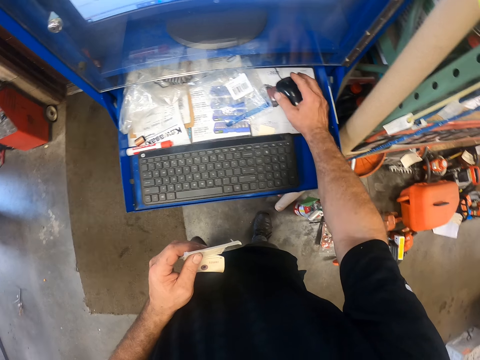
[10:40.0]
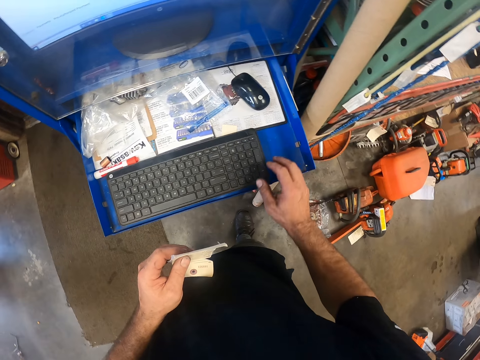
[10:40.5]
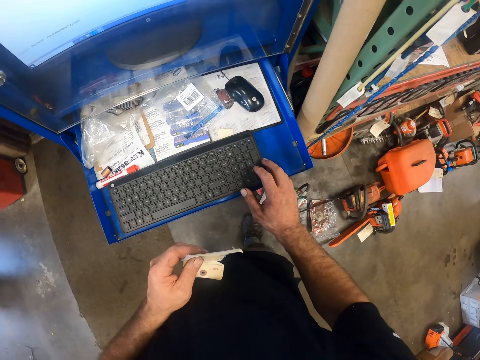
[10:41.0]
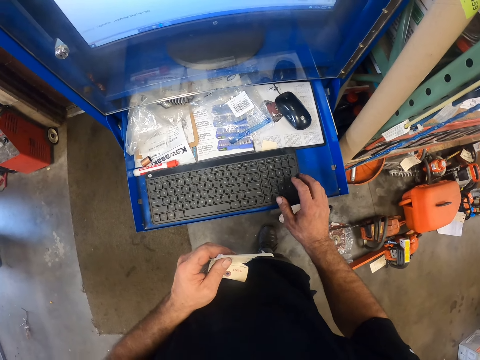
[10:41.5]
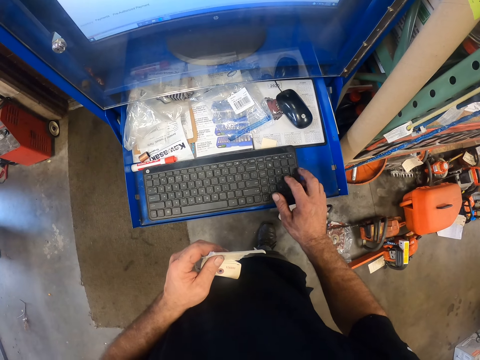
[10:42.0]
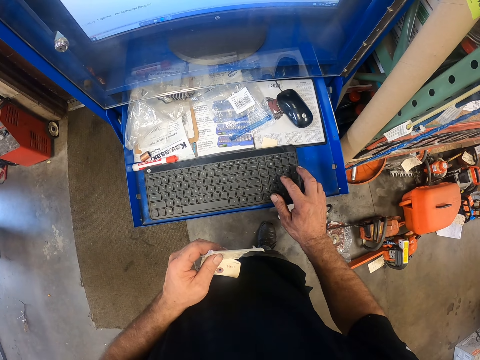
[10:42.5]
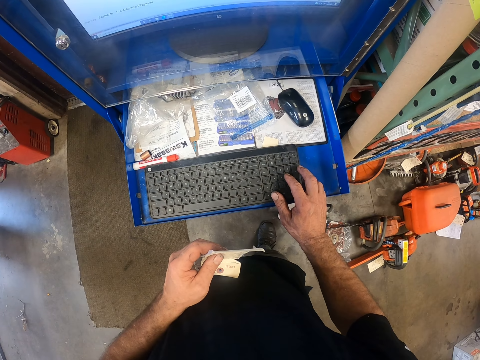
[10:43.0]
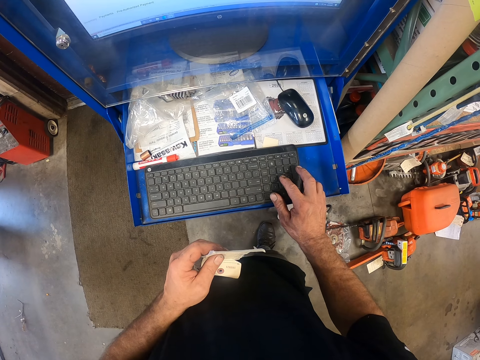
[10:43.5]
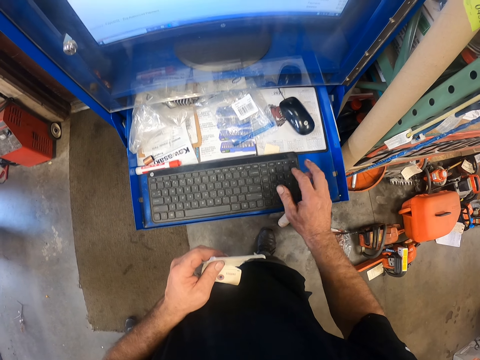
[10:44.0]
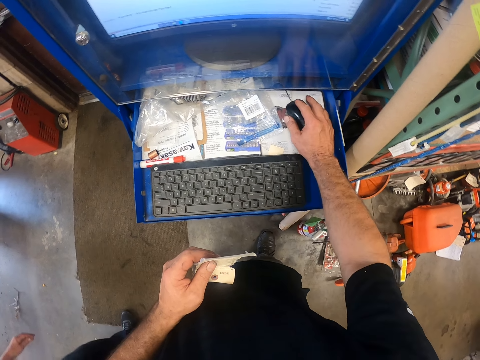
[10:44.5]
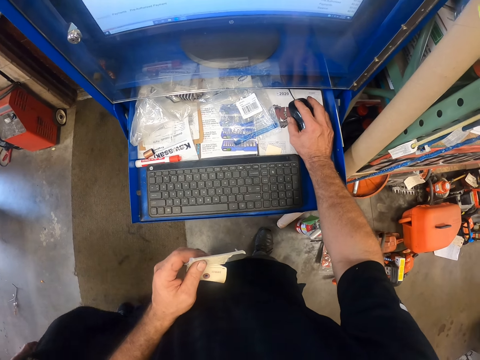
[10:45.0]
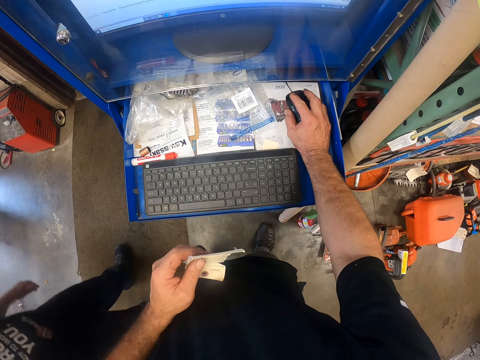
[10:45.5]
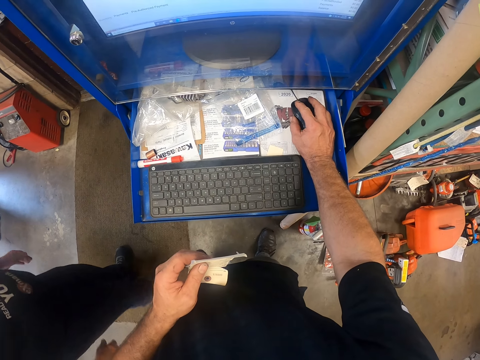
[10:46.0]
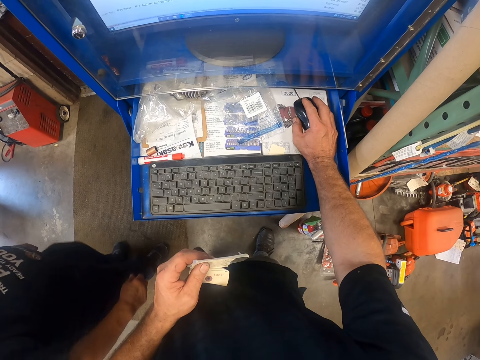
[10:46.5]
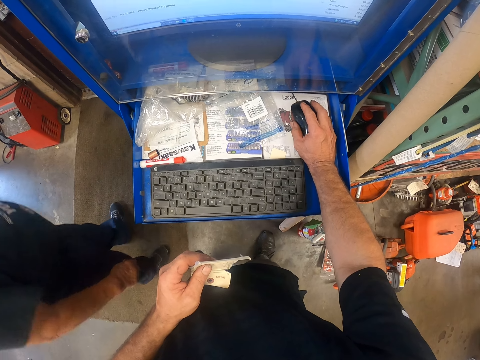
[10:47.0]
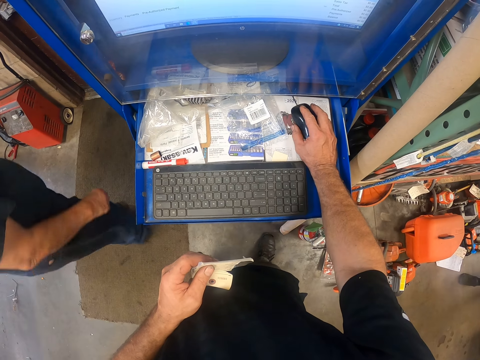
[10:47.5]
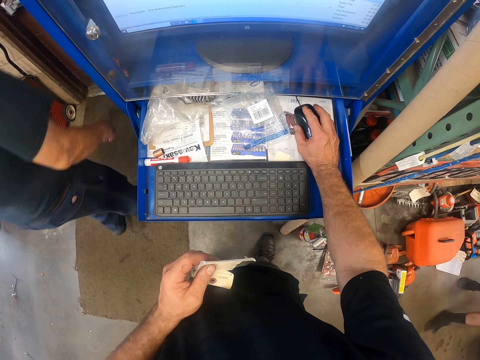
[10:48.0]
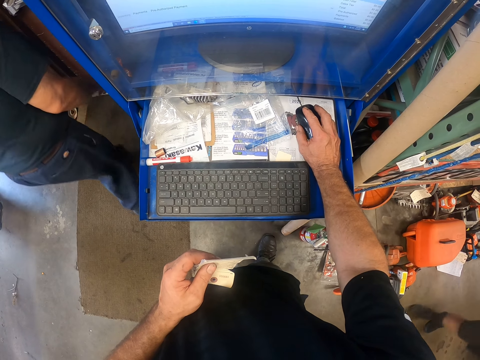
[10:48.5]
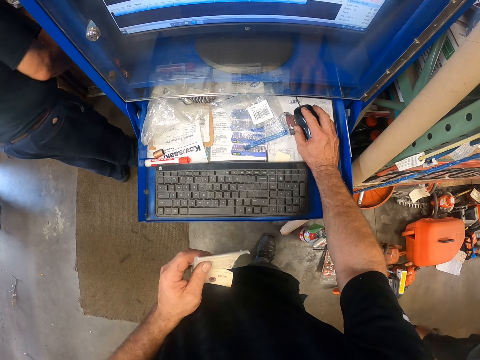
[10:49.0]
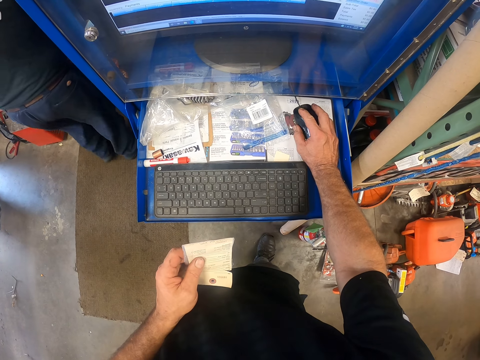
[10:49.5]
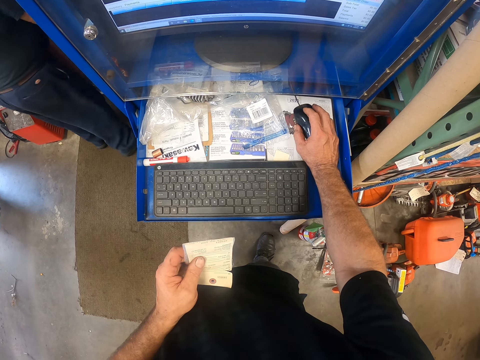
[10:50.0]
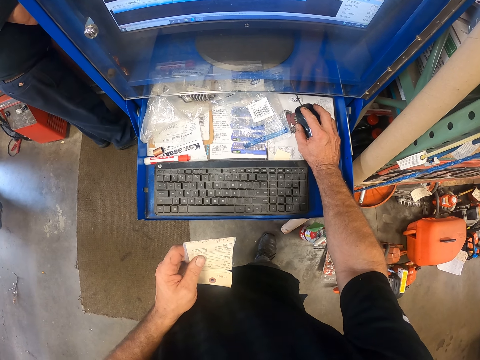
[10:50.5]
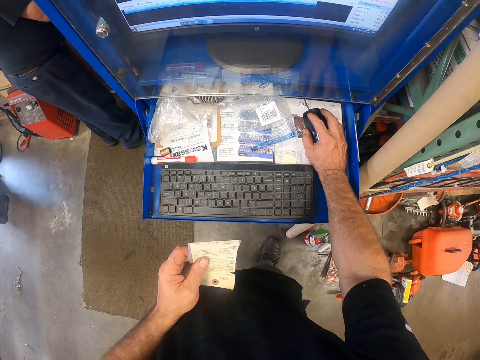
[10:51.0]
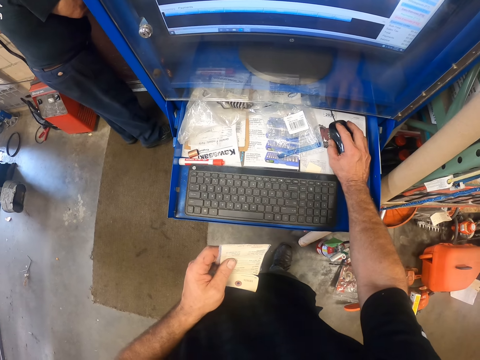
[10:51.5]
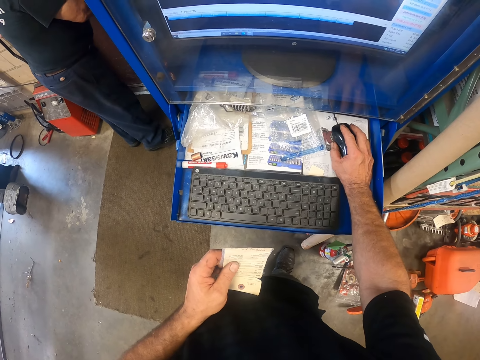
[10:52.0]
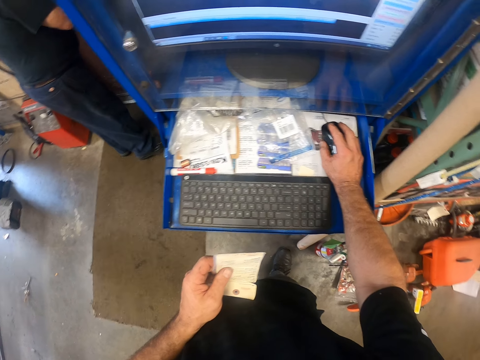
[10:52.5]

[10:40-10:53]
The camera wearer types on a keyboard. A man walks around. The camera wearer operates a computer with a mouse. Another man walks out of the workshop and walks around. The first man opens a door.

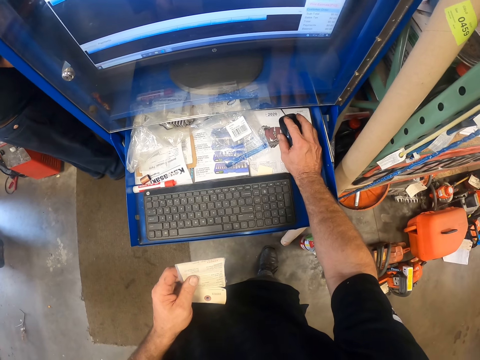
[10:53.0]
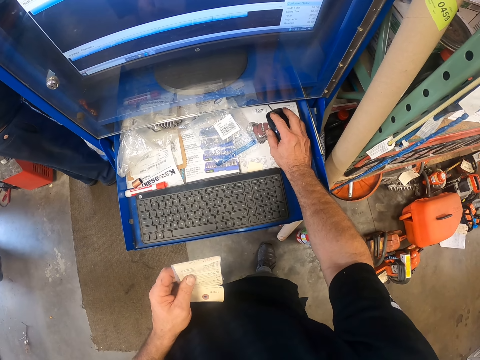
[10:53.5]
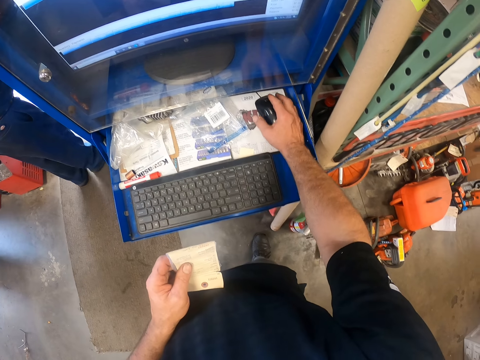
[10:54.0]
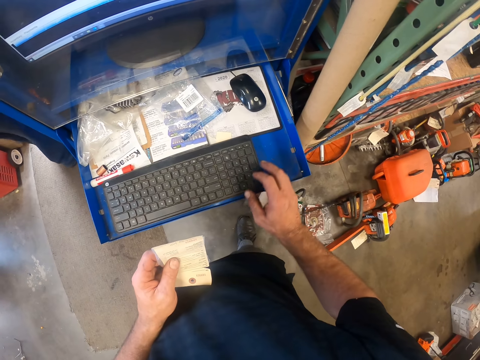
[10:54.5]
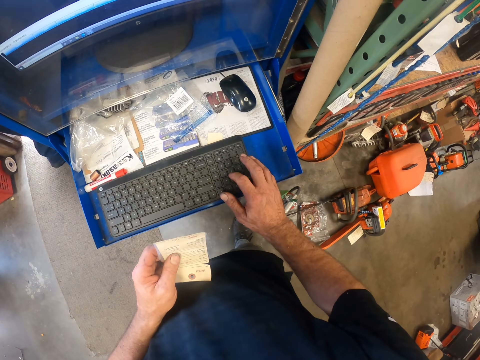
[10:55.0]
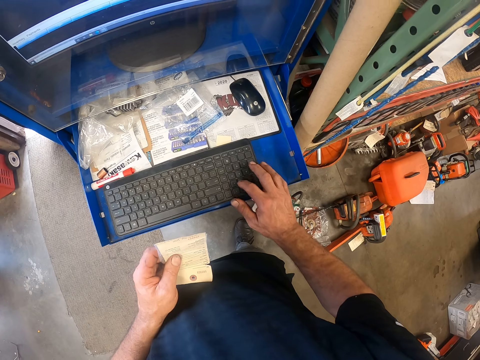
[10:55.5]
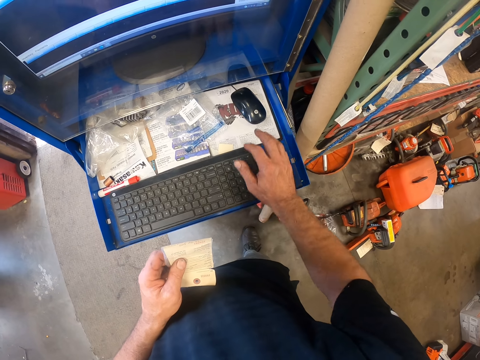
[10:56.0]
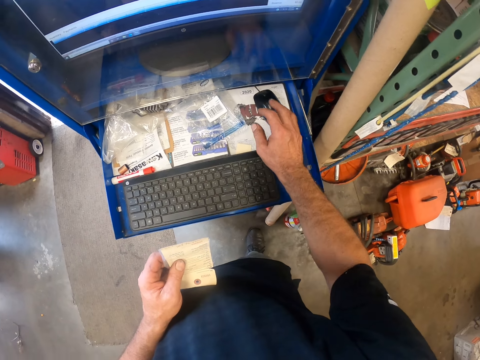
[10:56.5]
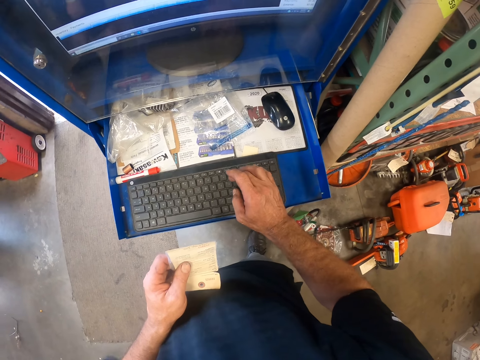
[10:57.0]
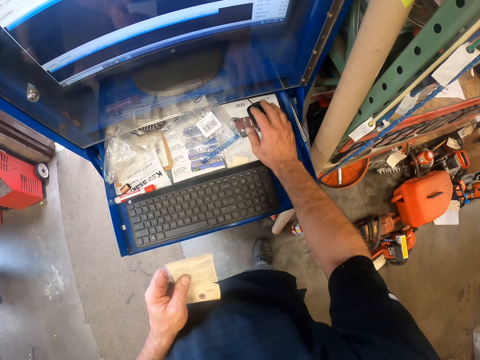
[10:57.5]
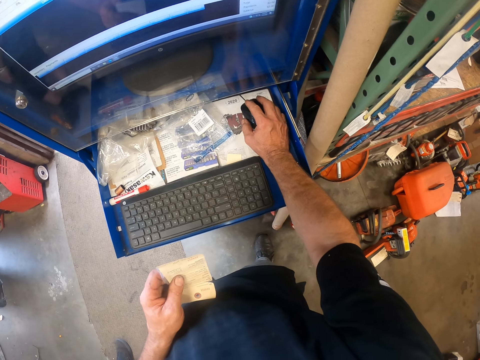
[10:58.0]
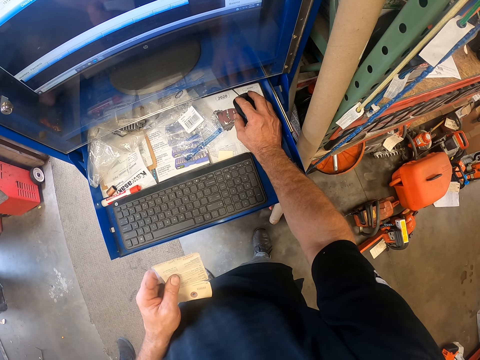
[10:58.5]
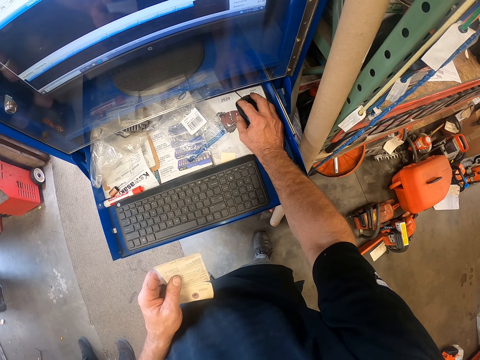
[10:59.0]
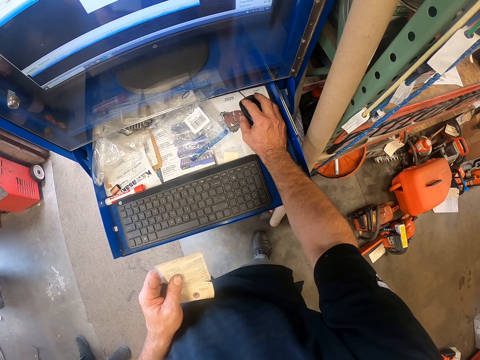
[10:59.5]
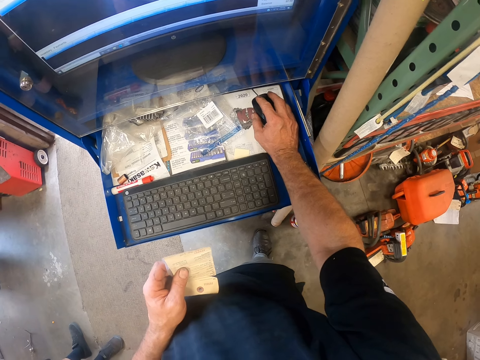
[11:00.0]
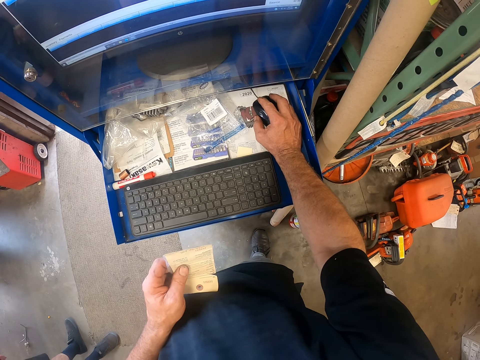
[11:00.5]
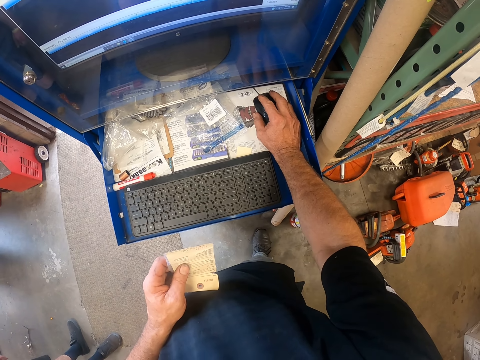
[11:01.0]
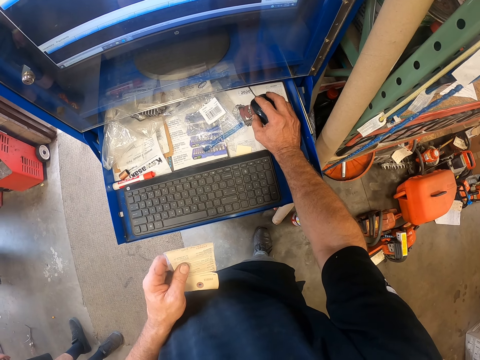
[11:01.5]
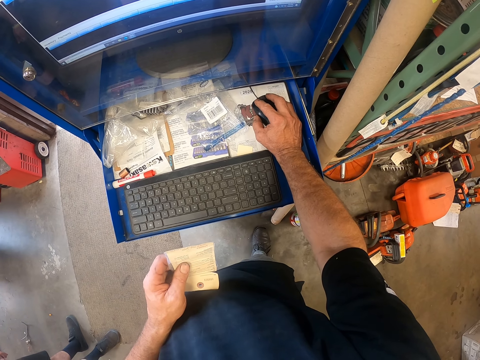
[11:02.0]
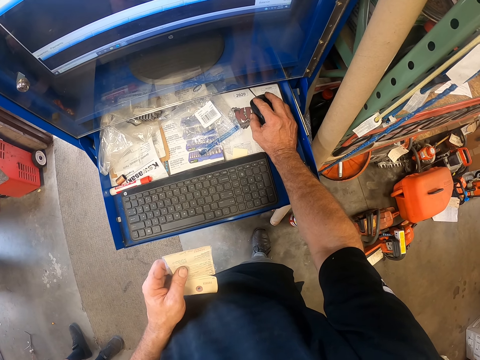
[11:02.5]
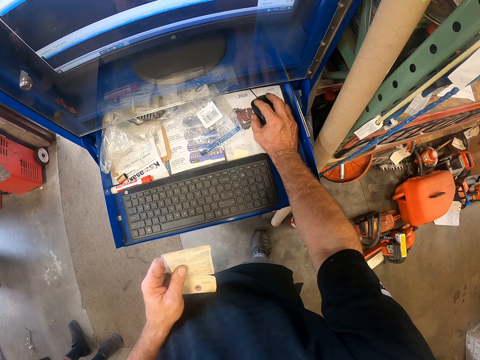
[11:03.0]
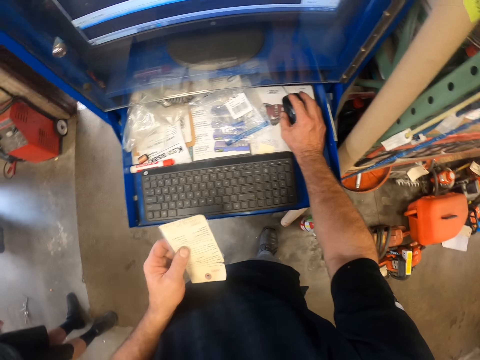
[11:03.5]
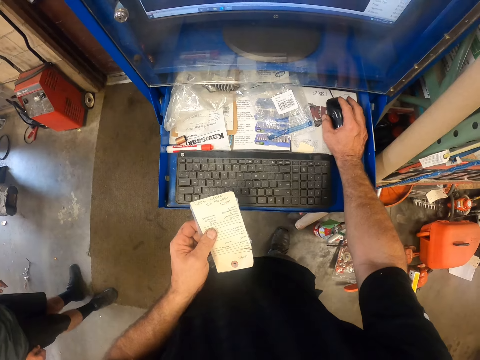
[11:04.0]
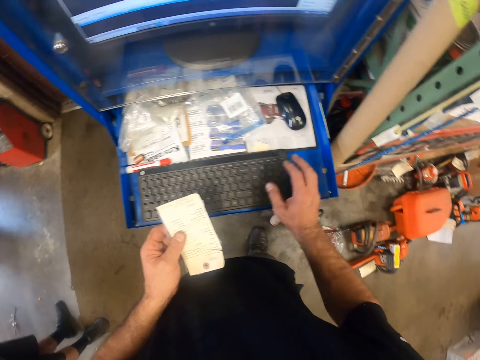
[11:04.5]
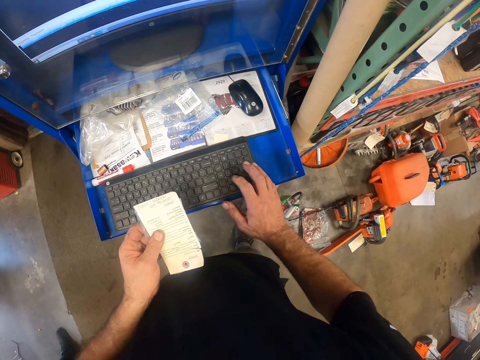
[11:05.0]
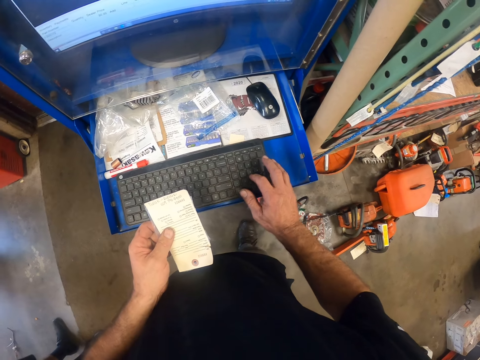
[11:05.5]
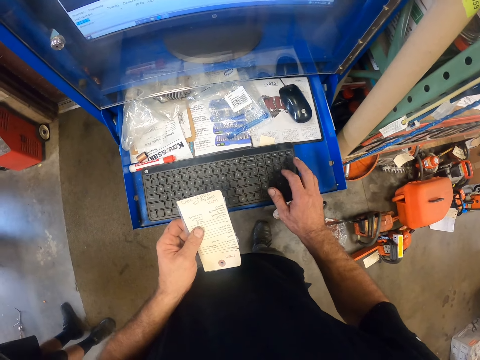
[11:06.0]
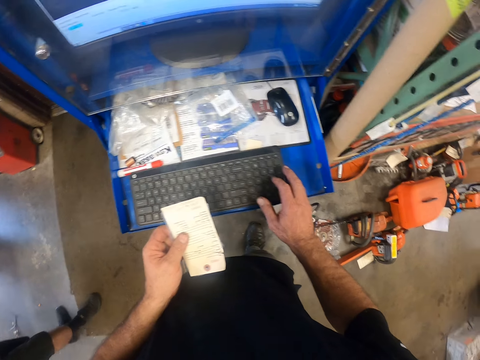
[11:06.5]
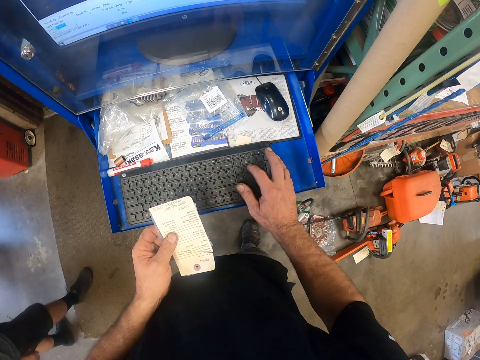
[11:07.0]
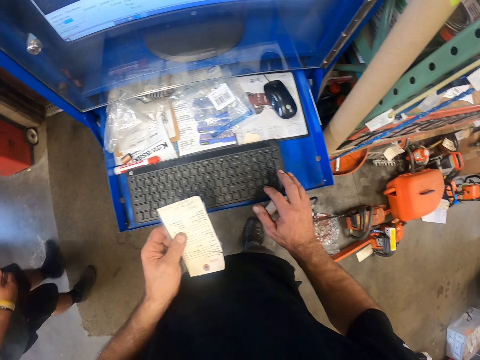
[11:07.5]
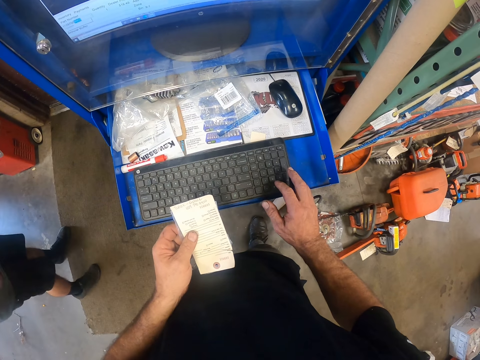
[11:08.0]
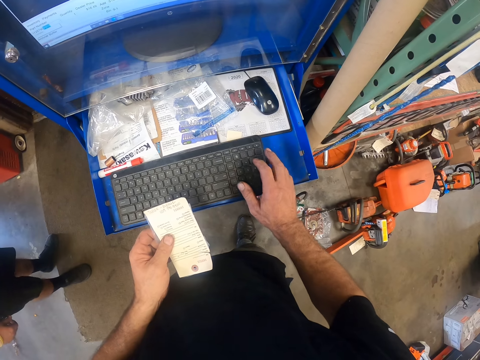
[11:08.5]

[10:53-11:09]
A man walks around. The camera wearer types on a keyboard. They operate a computer with a mouse. Another man walks around and walks out of the workshop. The camera wearer types on the keyboard. The other man walks around.
